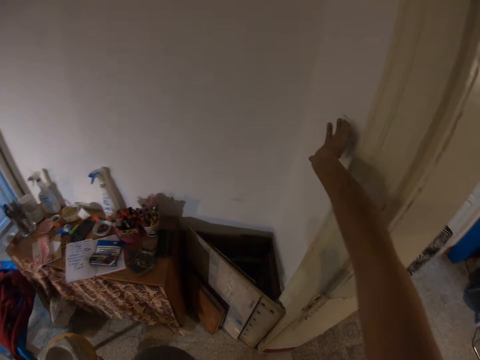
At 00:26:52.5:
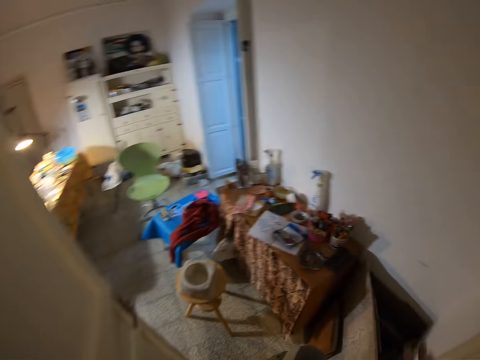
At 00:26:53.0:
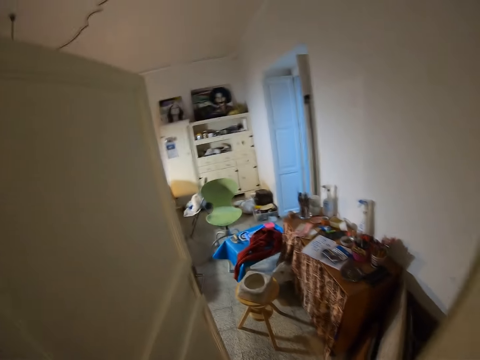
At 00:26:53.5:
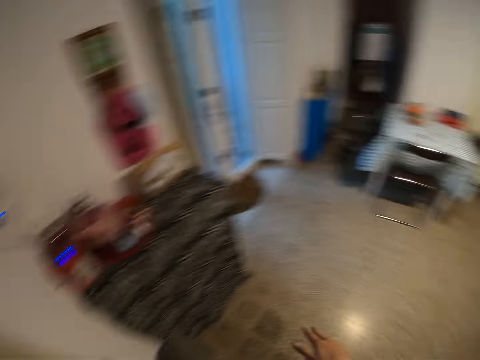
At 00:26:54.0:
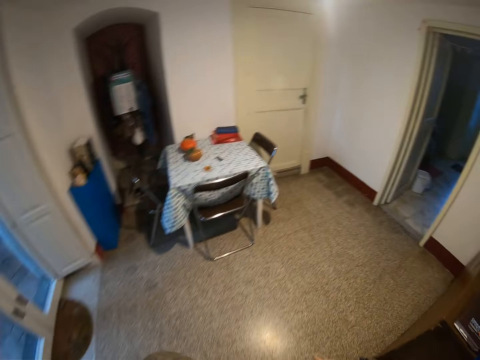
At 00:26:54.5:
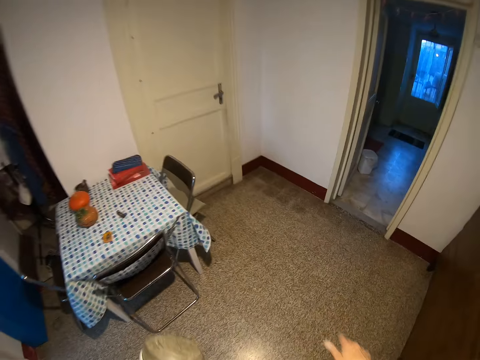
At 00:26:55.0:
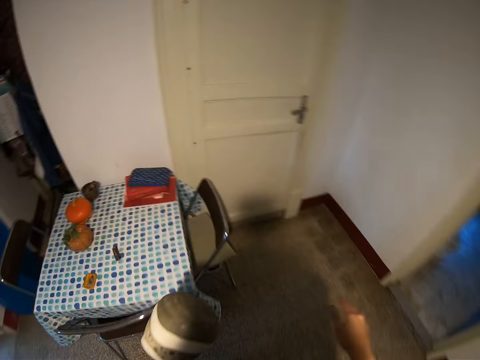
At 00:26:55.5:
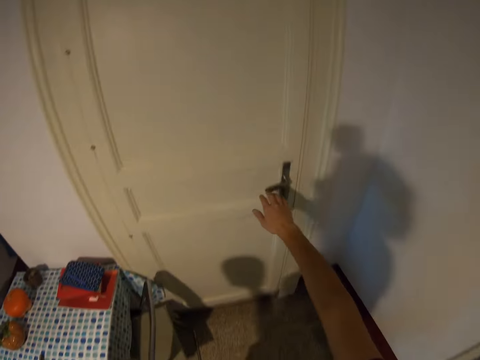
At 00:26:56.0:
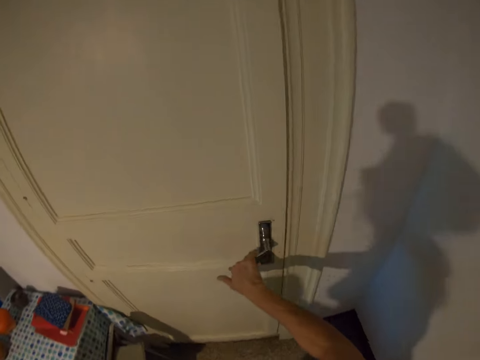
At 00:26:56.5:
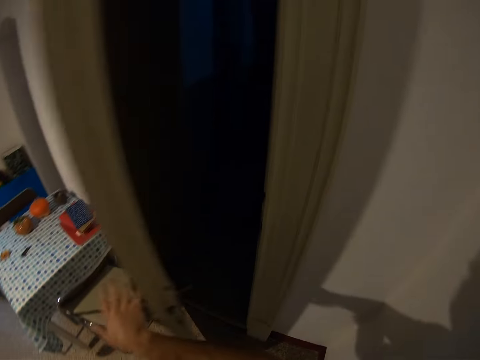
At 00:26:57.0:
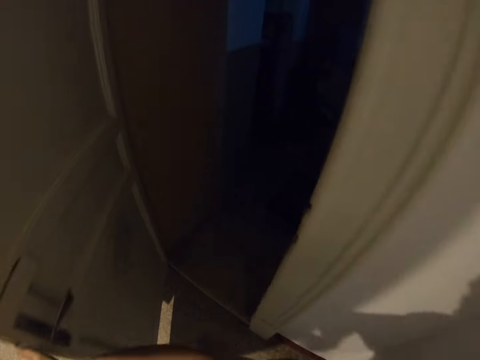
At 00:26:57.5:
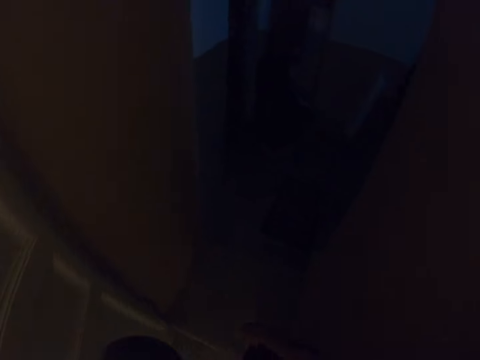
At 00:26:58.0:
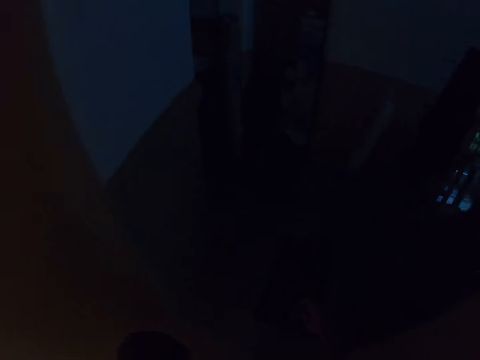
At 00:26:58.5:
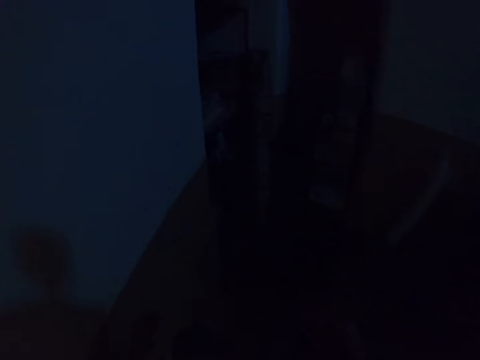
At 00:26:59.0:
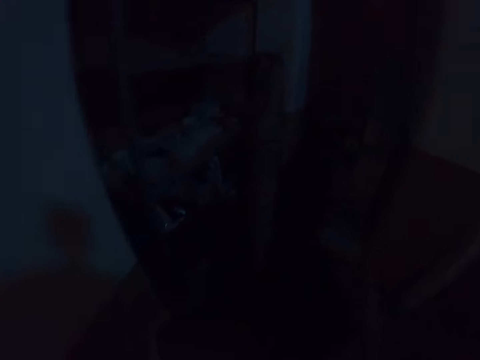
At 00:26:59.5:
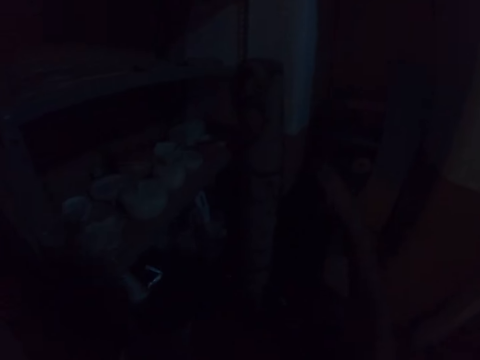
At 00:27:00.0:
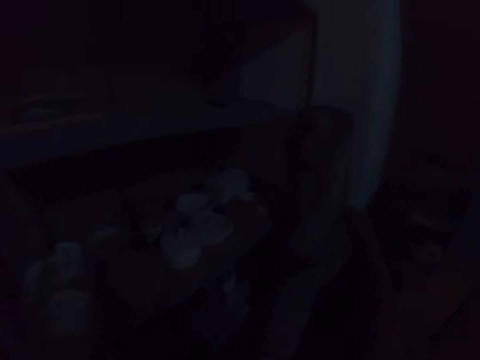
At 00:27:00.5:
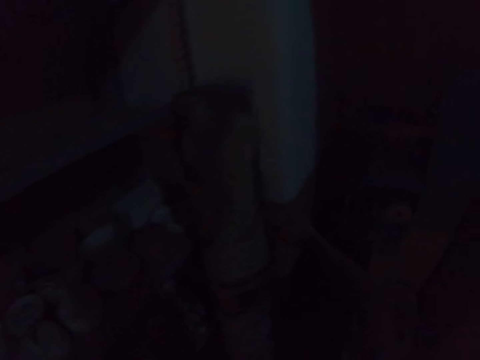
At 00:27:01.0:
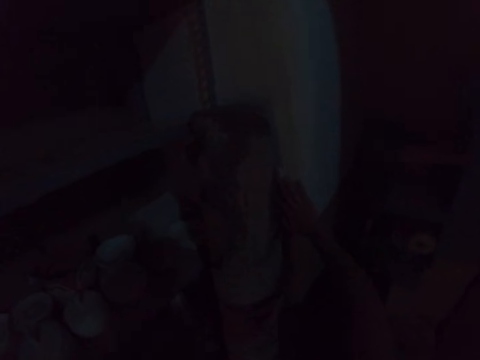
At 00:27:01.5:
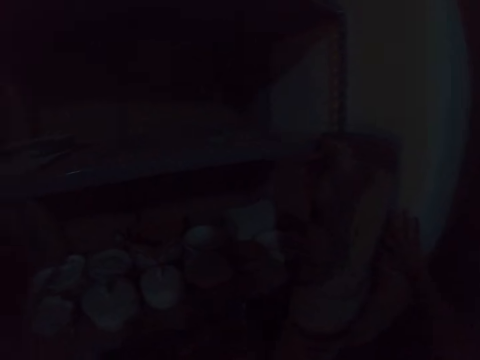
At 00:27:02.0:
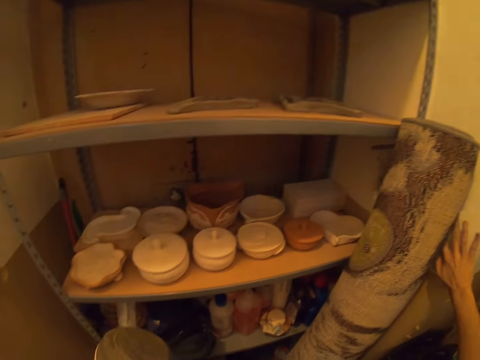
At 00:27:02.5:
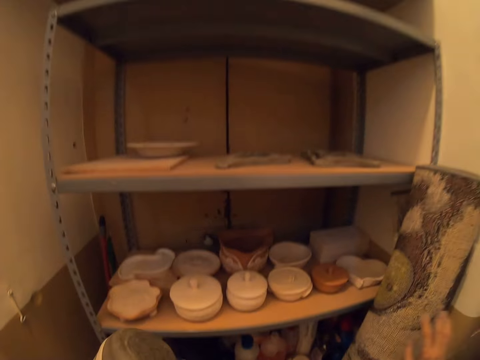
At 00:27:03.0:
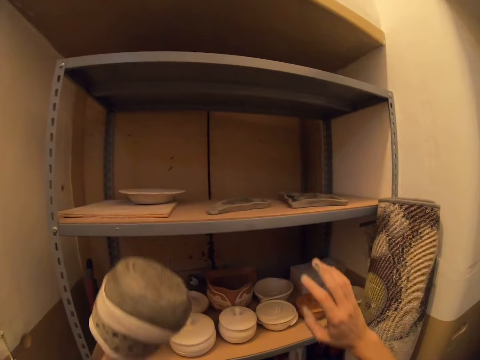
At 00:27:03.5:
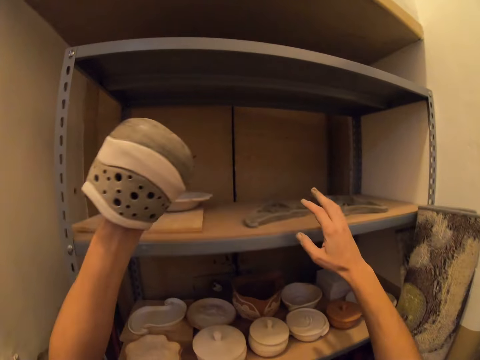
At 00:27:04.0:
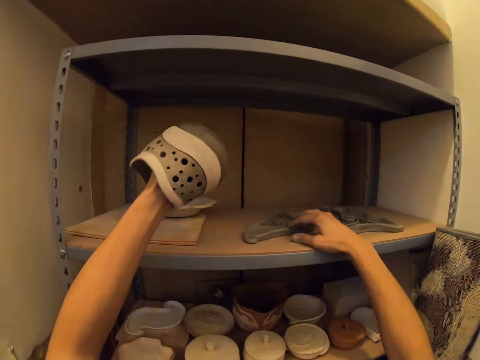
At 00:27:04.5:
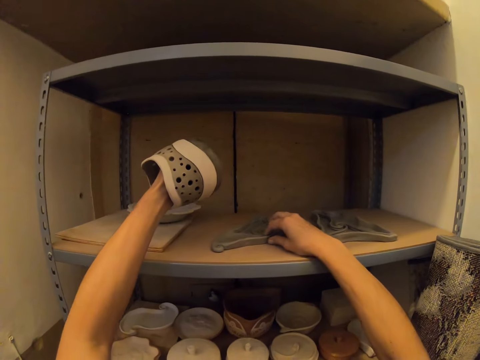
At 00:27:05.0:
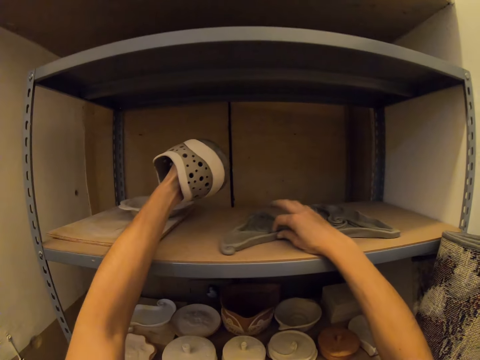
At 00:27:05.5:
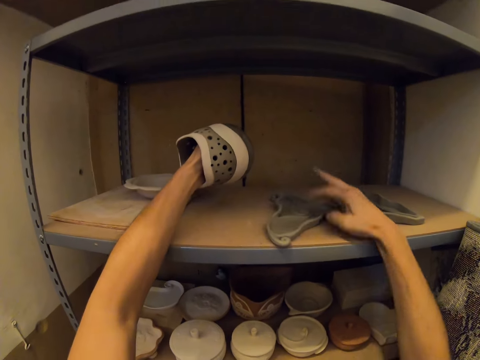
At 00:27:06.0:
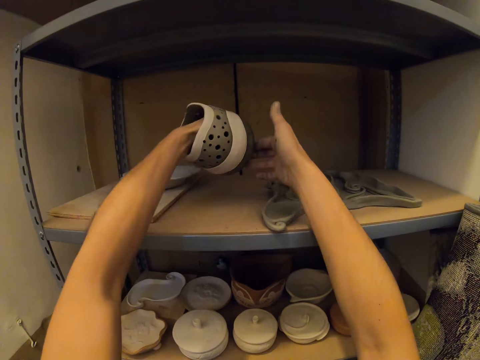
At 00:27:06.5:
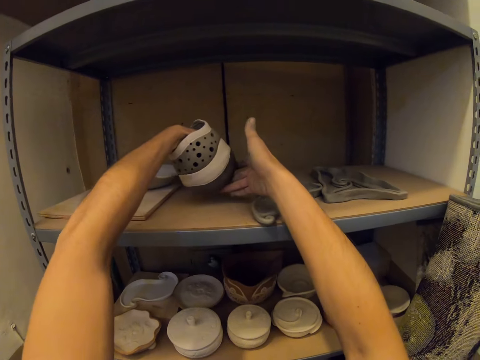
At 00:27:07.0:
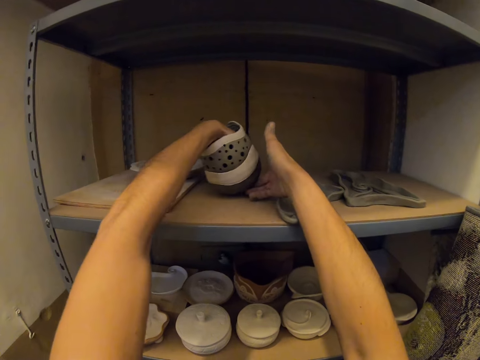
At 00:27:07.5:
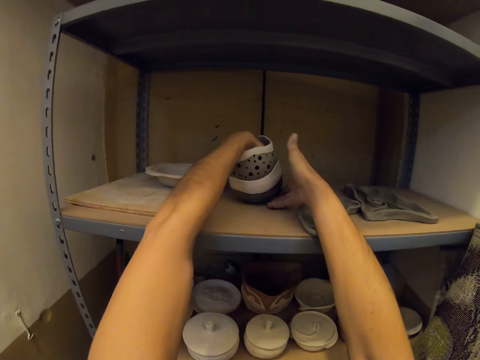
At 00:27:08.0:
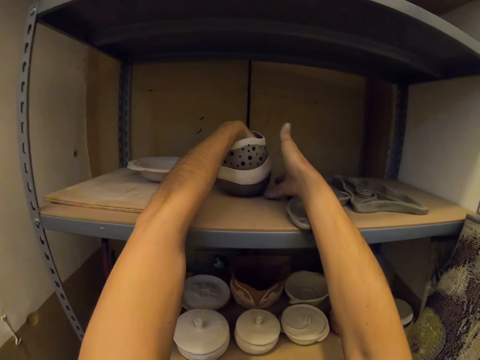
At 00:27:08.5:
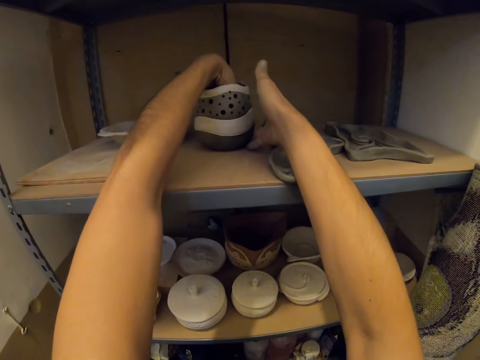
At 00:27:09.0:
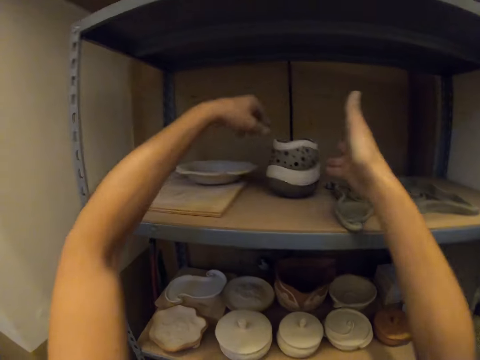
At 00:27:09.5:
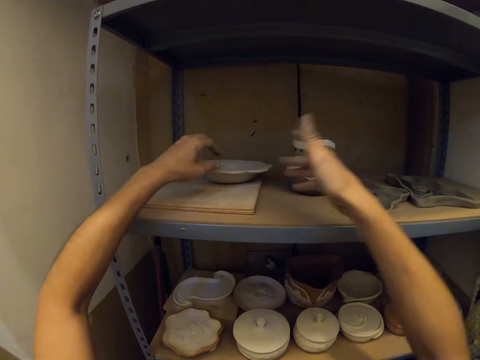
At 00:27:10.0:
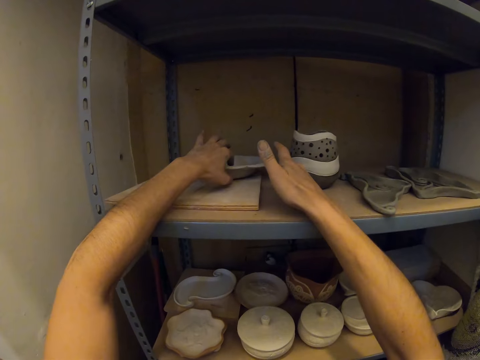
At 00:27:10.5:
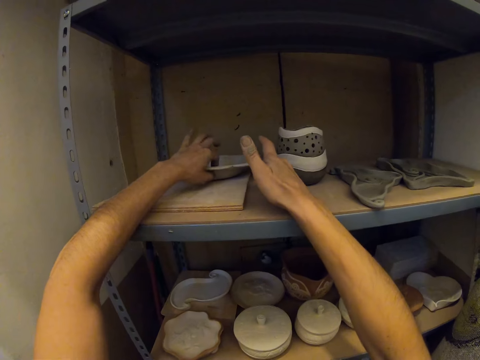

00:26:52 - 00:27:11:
The camera wearer switches off a light in a room with his right hand. He walks towards a door in the room. He opens the door with his right hand. He walks and enters a room. He switches on the light with his right hand. He slides clay with his right hand. He adjusts a steel with his right hand. He holds the clay with both hands. He places the sculpted cup on a metal cabinet with both hands. He slides the clay with his left hand. He repositions a ceramic plate with his left hand.

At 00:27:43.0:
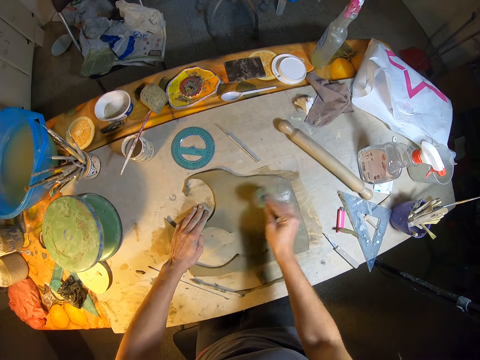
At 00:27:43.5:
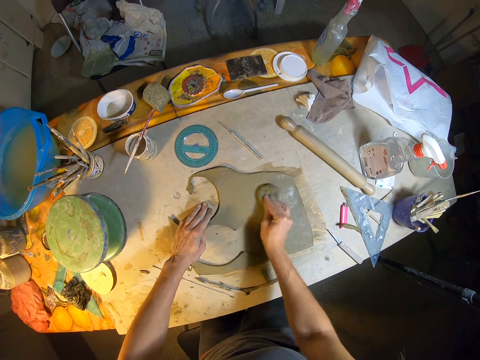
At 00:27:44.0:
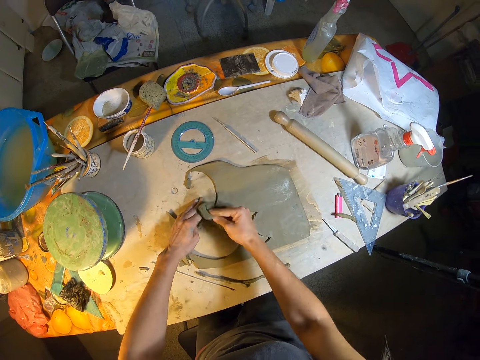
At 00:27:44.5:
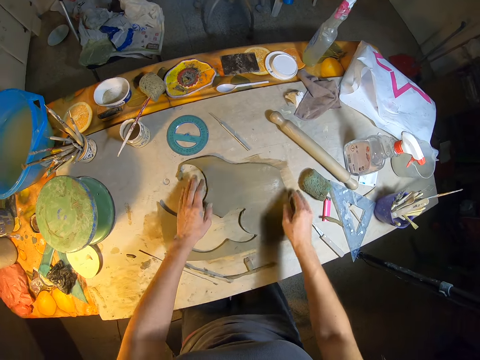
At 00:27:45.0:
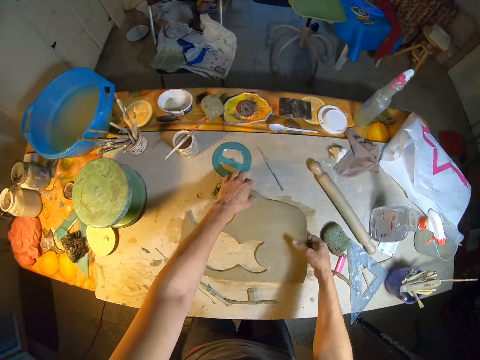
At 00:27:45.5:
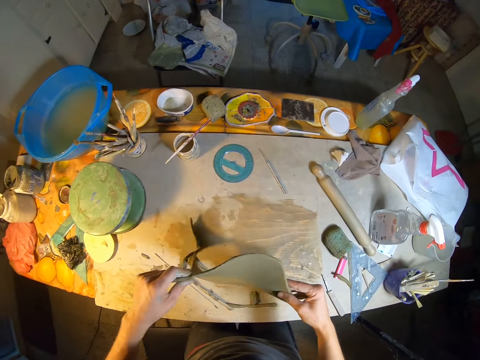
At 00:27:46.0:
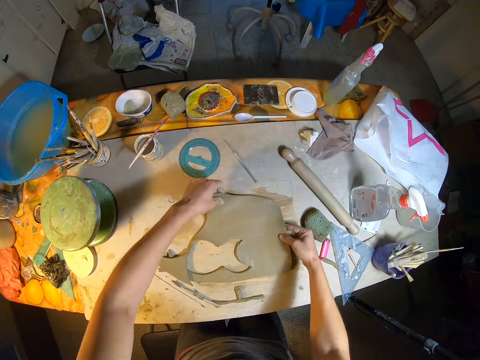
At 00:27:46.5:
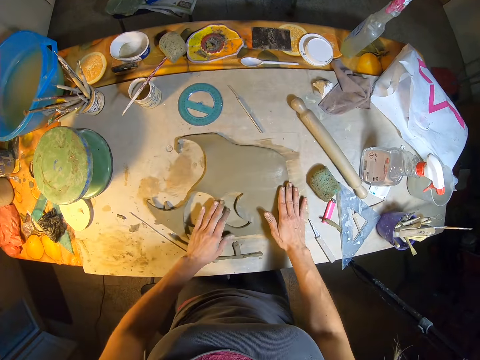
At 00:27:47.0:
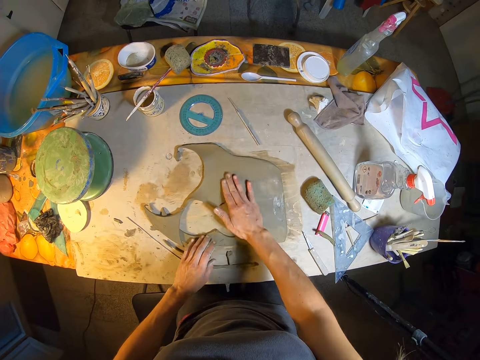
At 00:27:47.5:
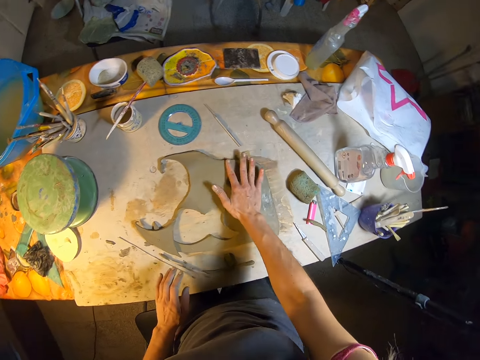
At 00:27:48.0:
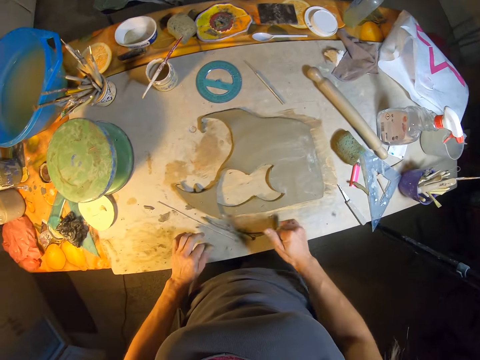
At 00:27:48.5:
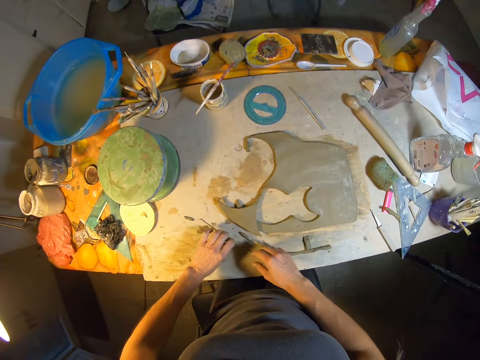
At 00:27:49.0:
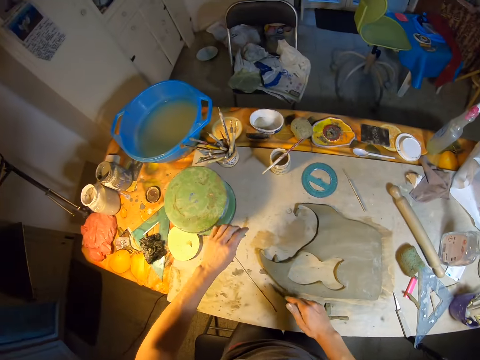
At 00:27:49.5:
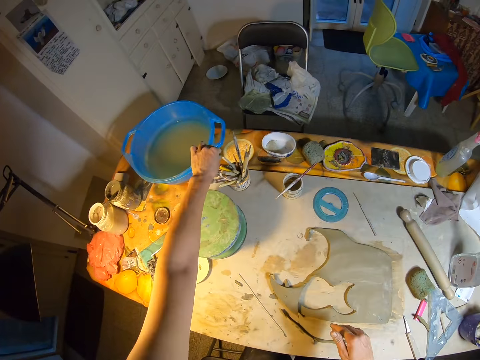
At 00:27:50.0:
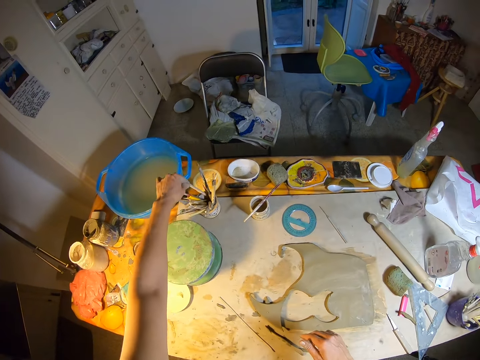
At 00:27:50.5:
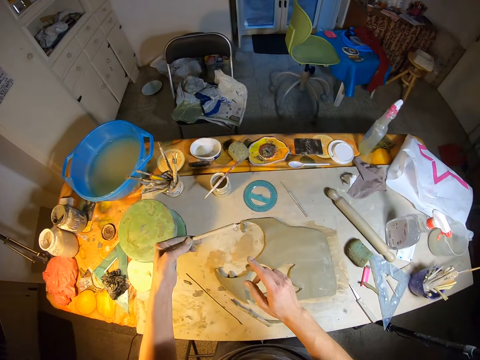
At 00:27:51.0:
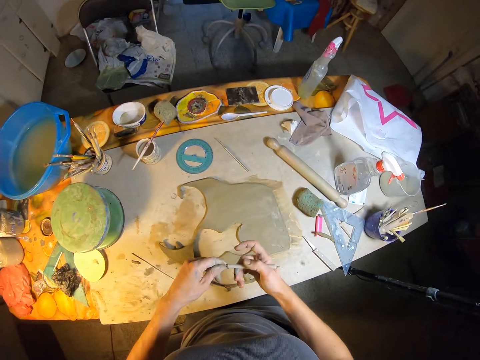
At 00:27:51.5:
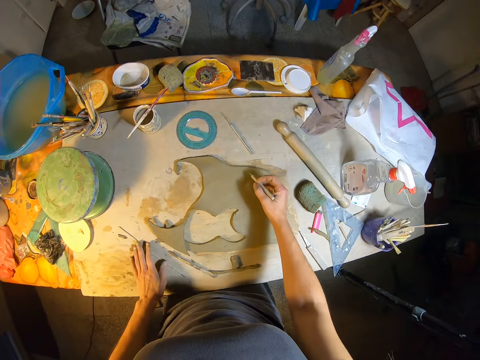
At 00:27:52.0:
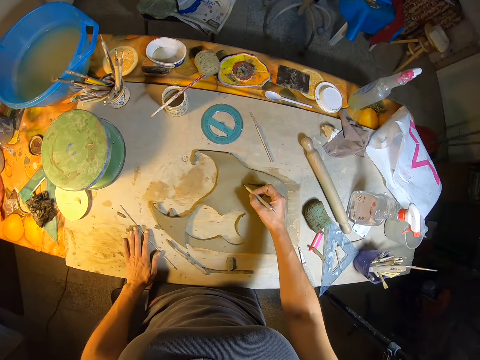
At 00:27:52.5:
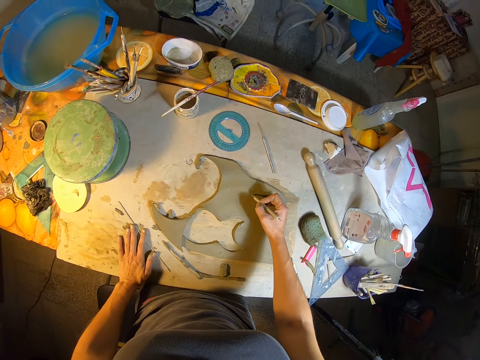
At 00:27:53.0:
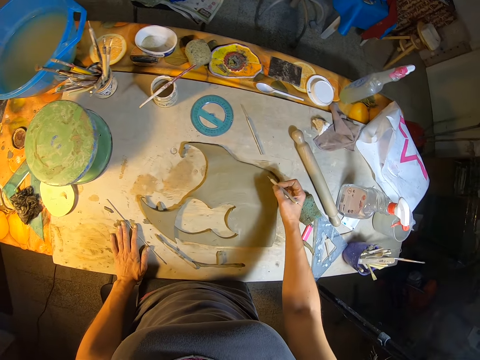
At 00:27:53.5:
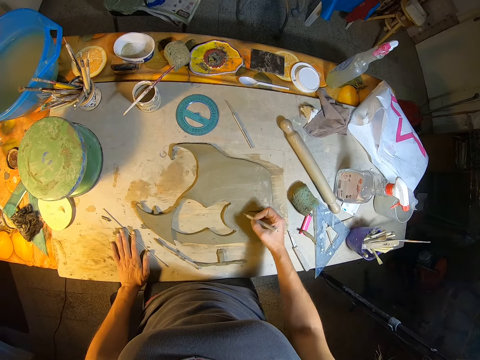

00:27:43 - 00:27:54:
The camera wearer drops the foam on the table with her right hand. She raises the craft piece from the table with both hands and drops the craft piece on the table with both hands. She touches a metal rod on the table with her left hand. She picks up a double-ended wooden tool from a container on the table with her left hand. She switches the double-ended wooden tool to her right hand. She draws lines on the craft piece on the table with the double-ended wooden tool in her right hand.
